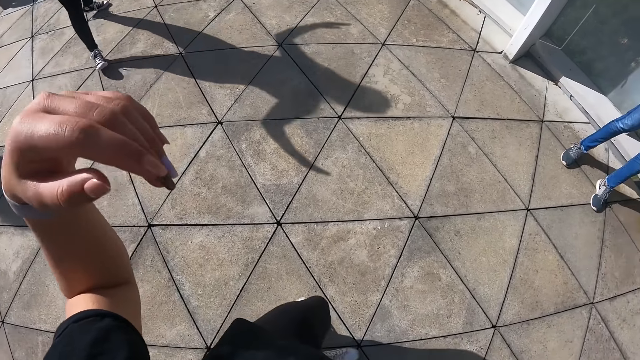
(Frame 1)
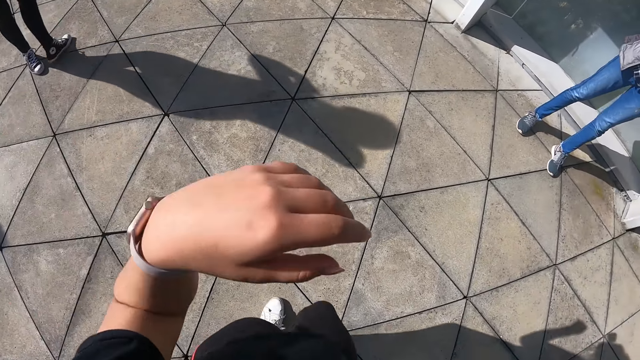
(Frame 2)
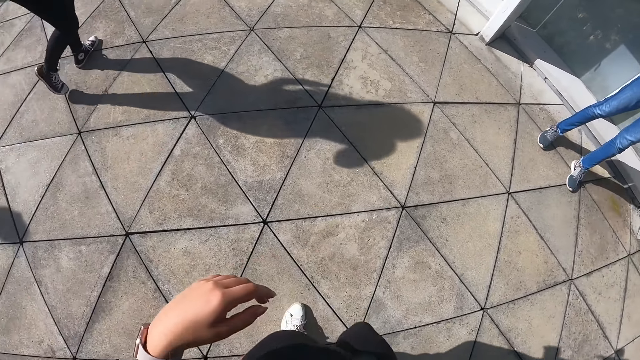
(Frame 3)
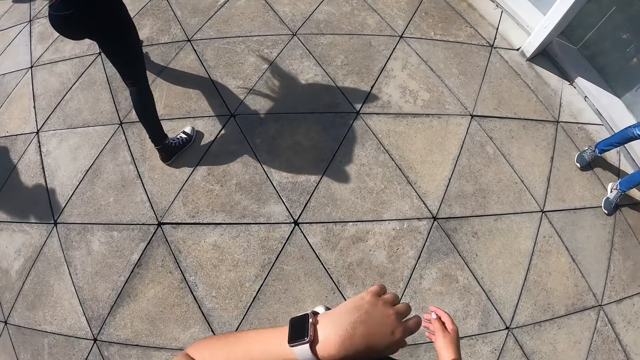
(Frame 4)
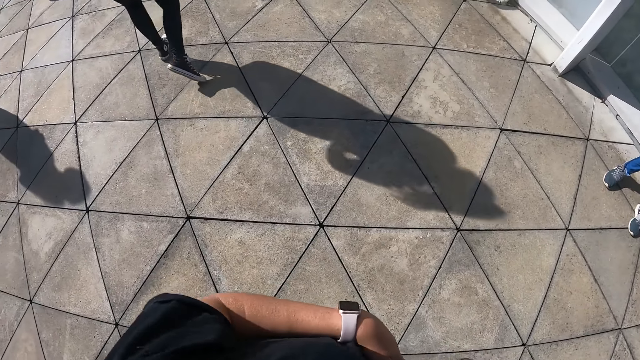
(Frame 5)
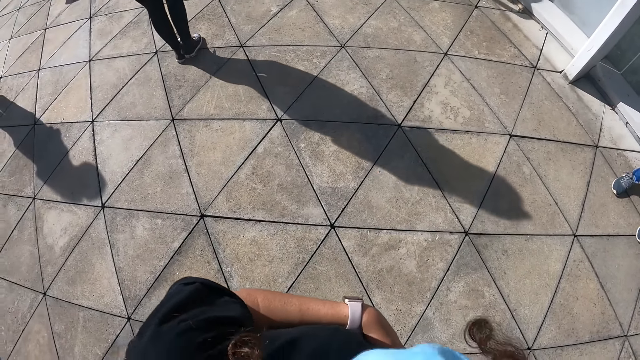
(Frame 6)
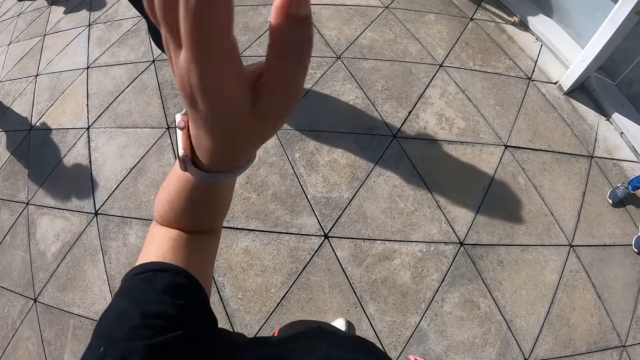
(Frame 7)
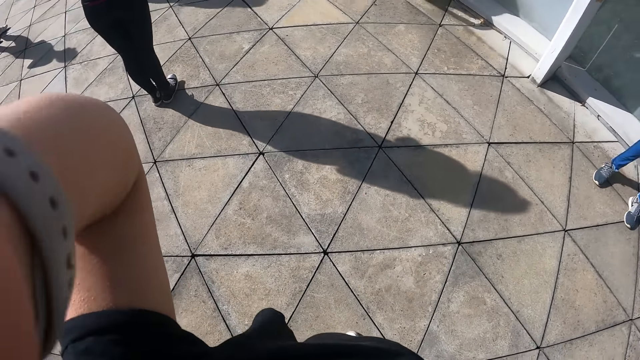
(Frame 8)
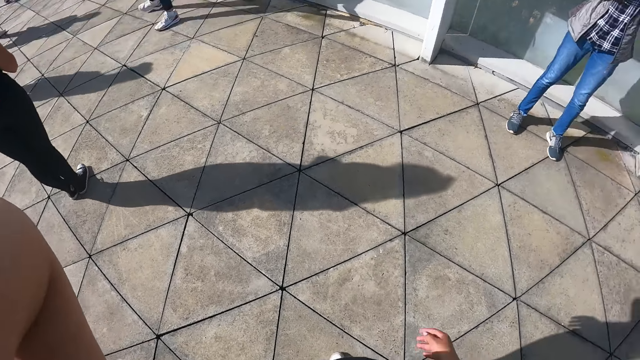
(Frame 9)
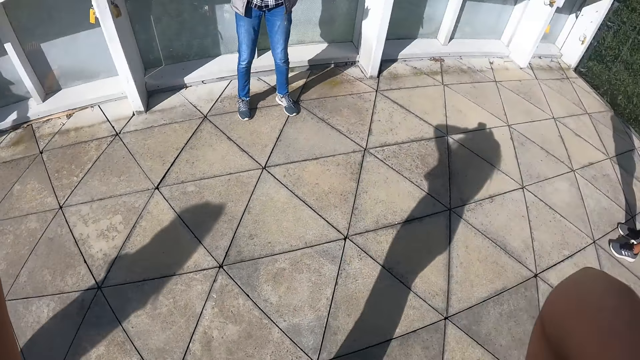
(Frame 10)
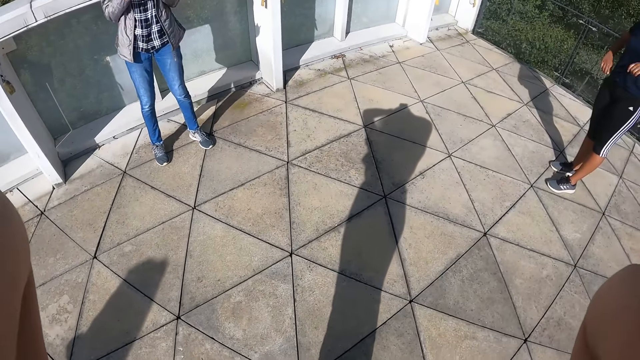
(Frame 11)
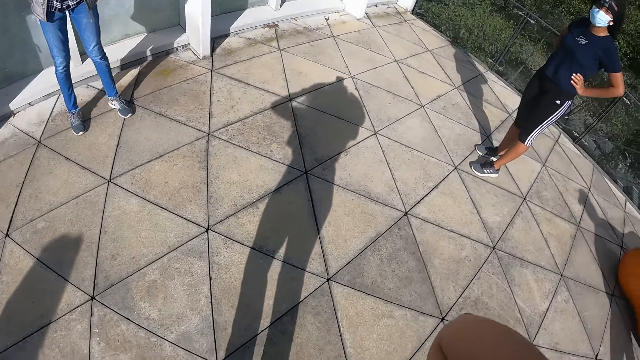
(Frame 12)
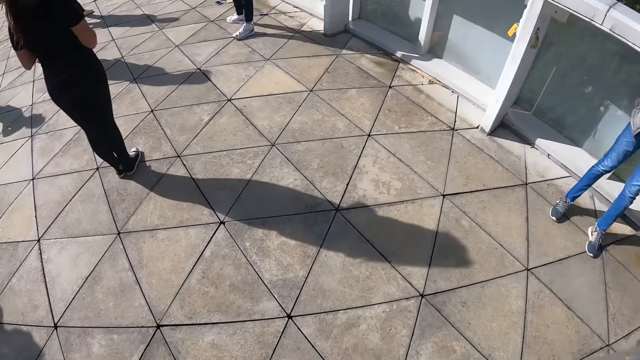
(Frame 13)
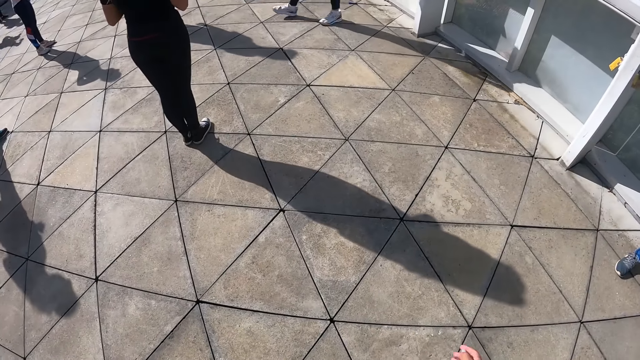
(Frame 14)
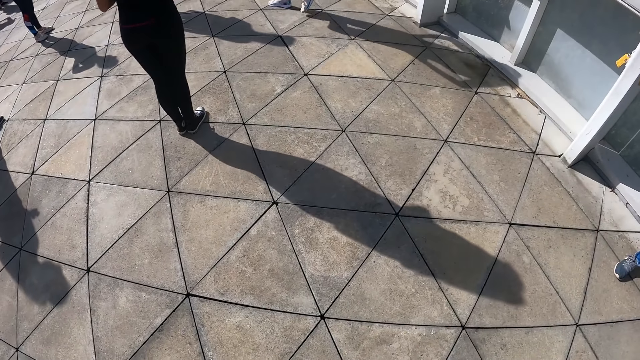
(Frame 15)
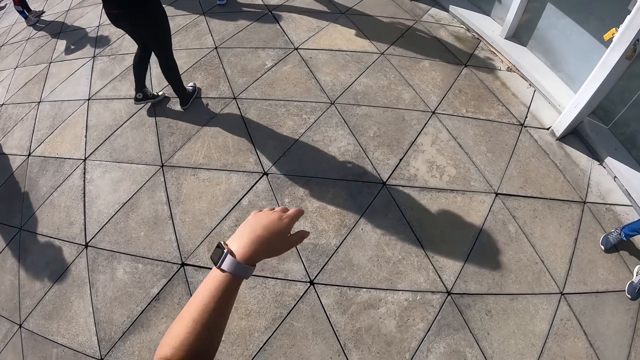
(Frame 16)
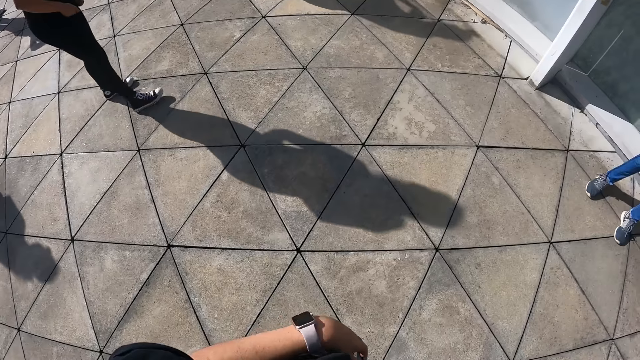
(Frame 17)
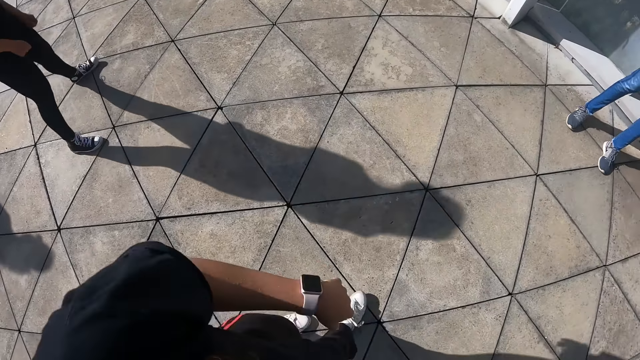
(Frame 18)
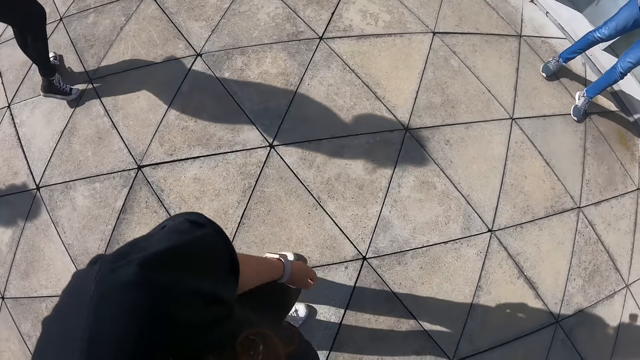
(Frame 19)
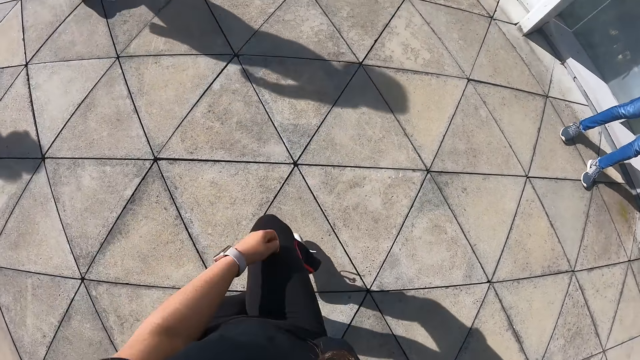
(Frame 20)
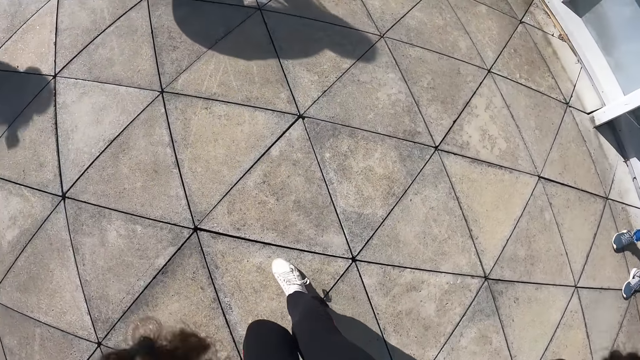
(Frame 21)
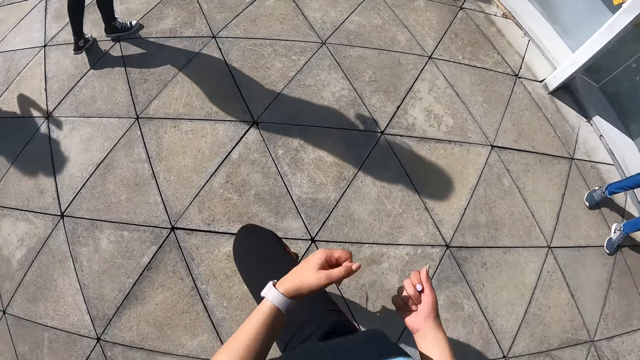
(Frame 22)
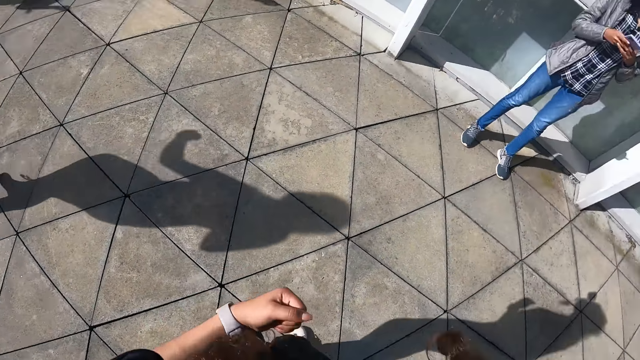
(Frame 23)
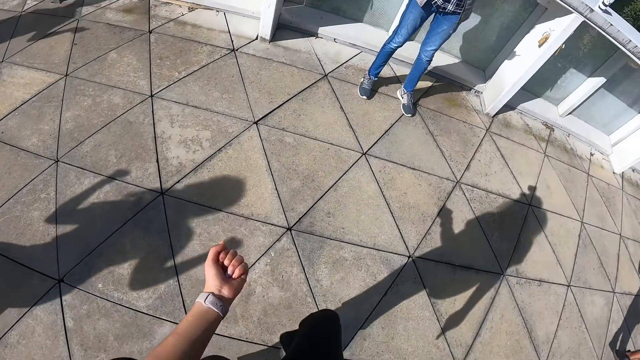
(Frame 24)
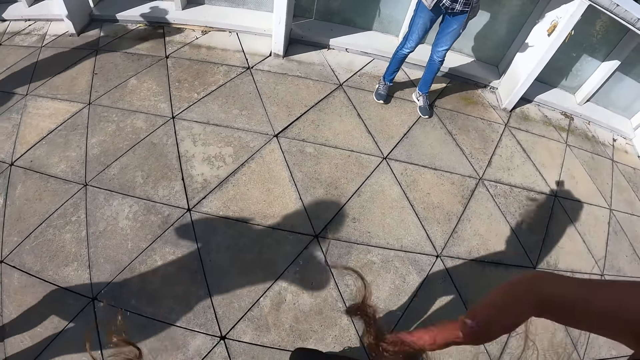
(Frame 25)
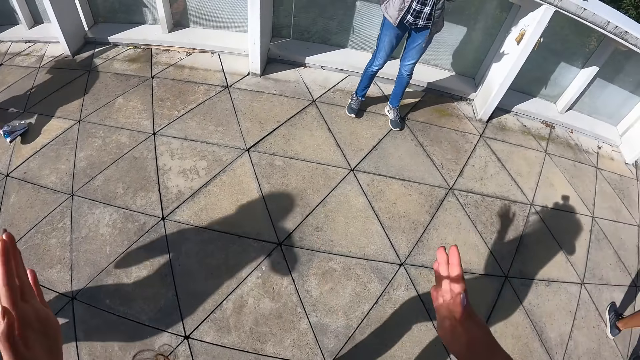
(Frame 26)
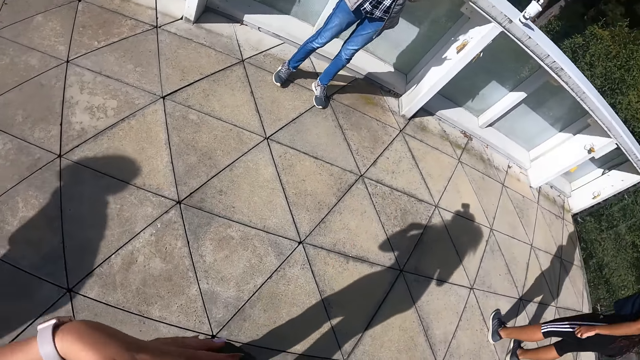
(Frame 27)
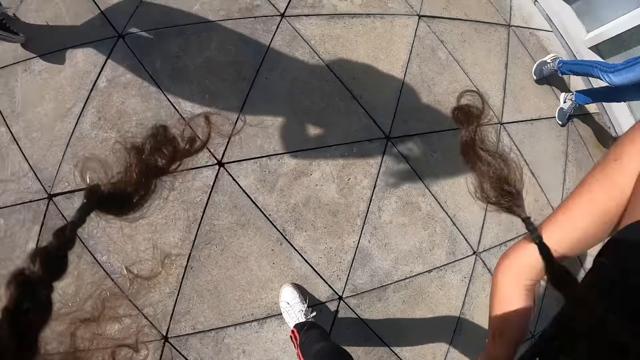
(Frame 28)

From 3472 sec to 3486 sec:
The camera wearer raises a hand. A woman stretches. The camera wearer raises a hand. Another woman holds her waist. The first woman stands. The camera wearer stretches.

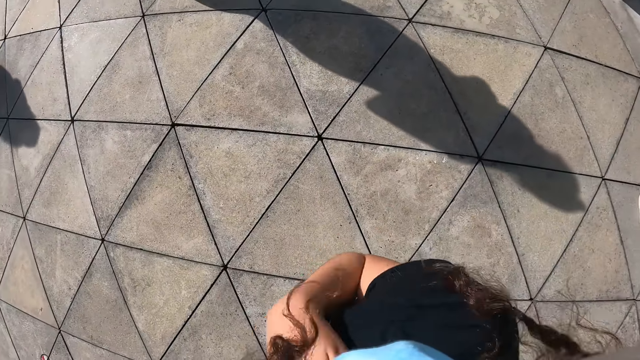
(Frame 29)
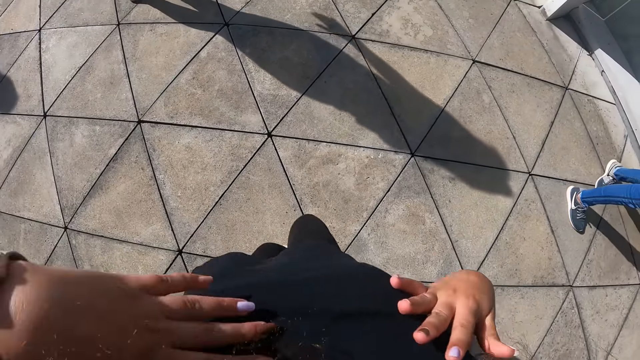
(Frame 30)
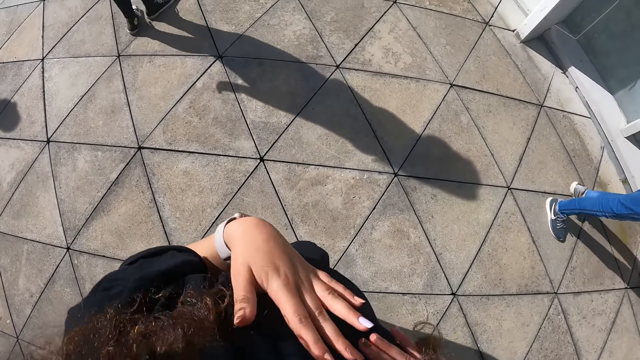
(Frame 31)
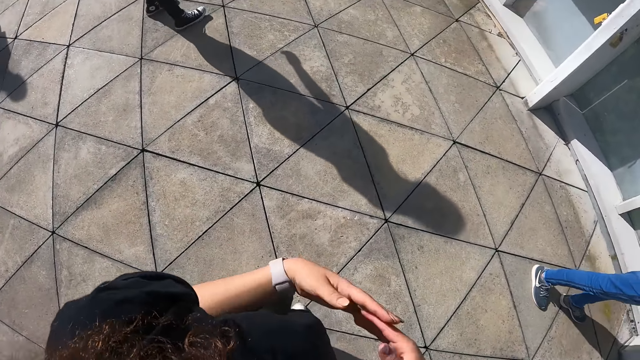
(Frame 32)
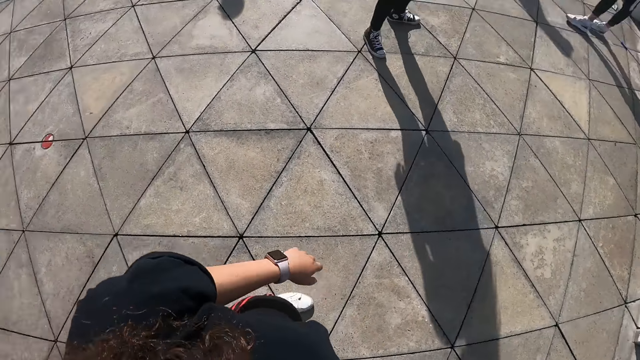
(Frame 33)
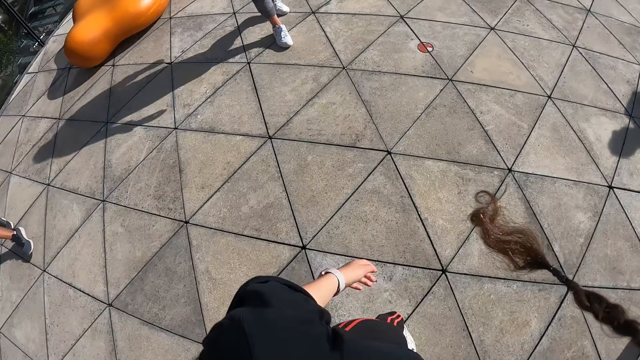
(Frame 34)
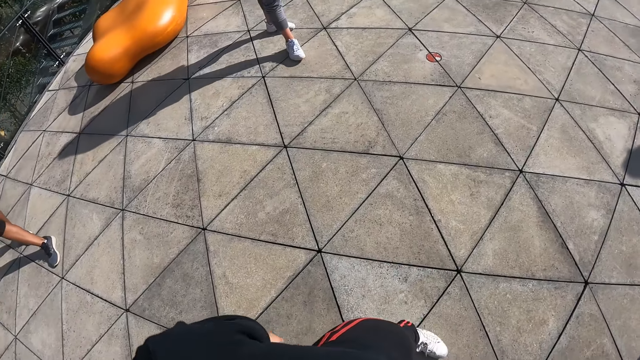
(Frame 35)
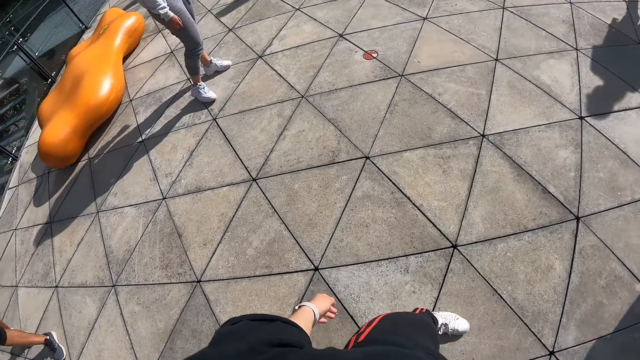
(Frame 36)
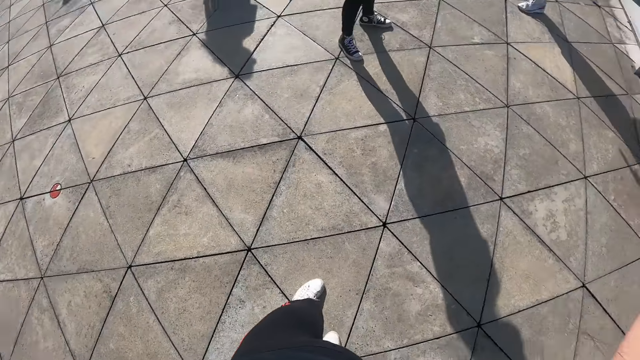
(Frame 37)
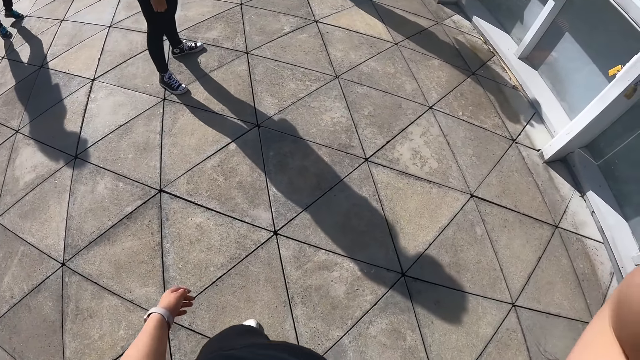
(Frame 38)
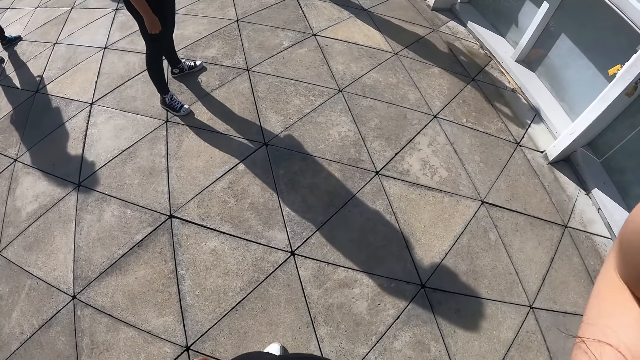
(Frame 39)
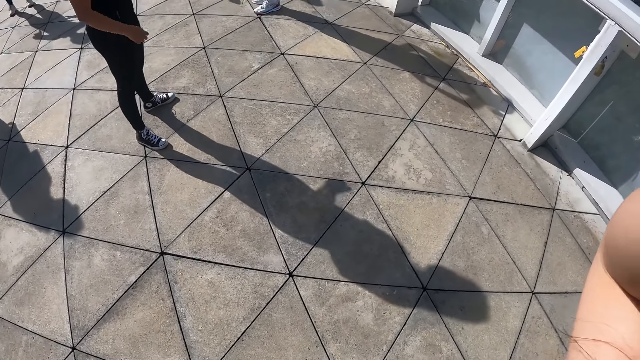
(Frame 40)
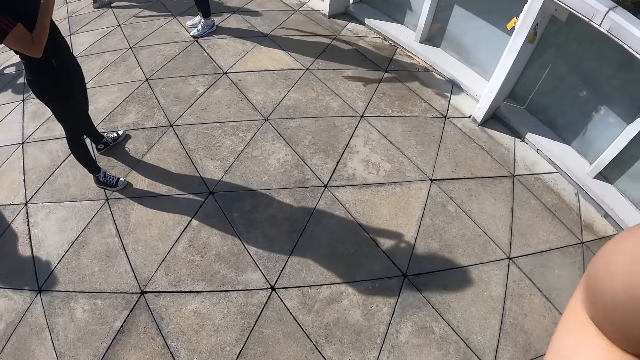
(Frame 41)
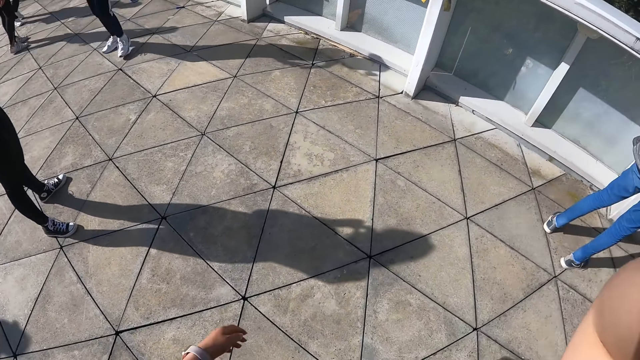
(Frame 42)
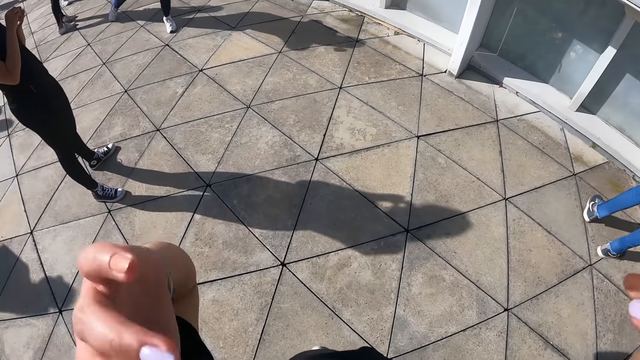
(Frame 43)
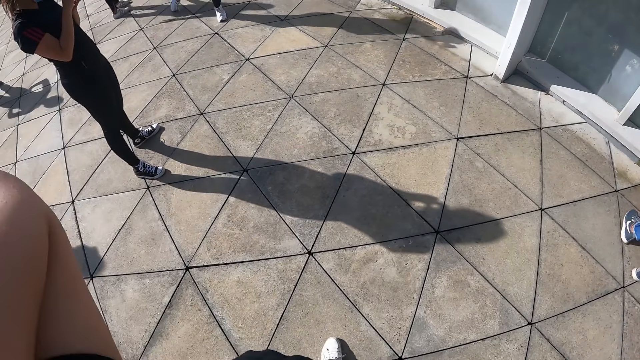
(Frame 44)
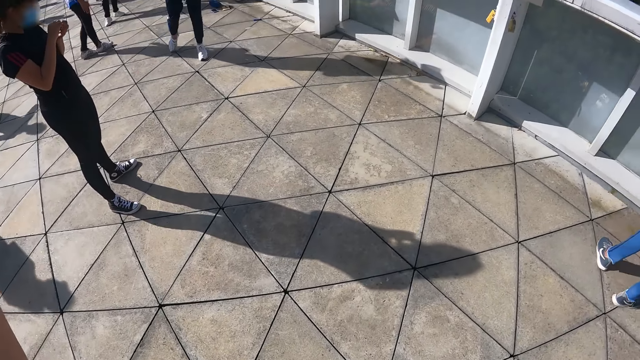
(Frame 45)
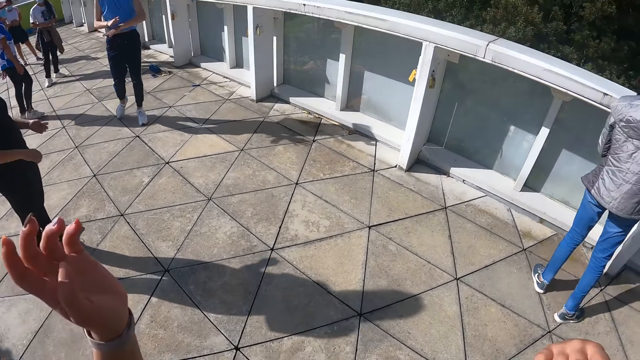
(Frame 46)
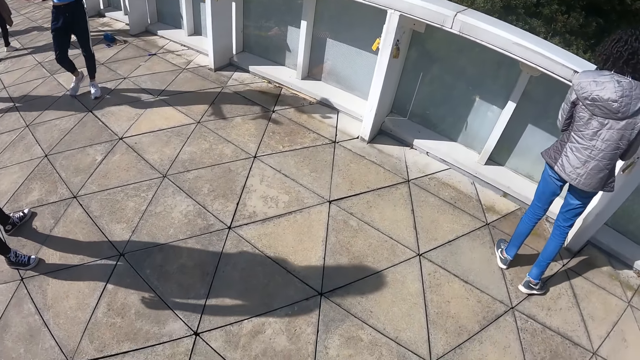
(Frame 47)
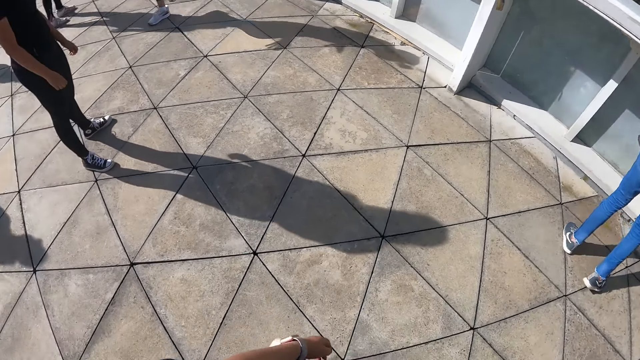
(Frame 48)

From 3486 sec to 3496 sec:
A woman stands. The camera wearer raises their hands.
